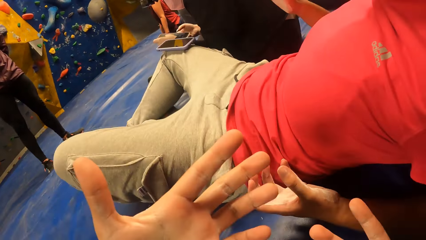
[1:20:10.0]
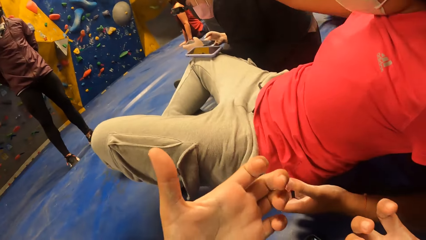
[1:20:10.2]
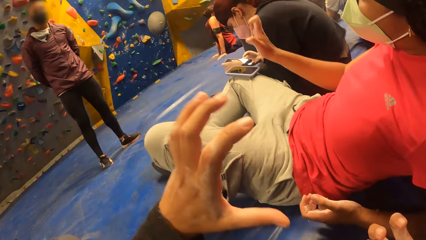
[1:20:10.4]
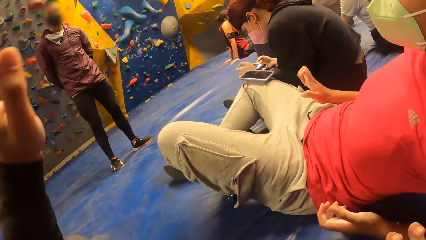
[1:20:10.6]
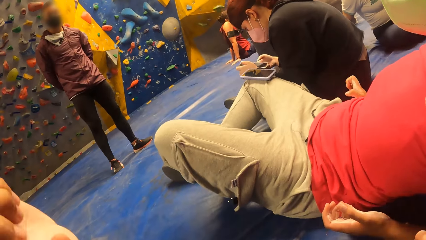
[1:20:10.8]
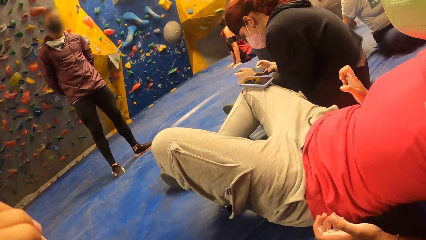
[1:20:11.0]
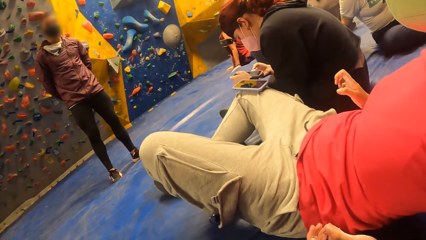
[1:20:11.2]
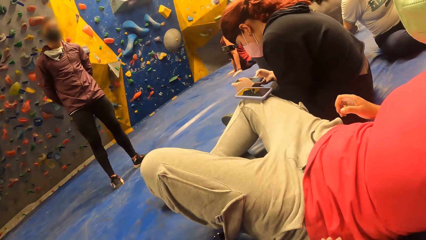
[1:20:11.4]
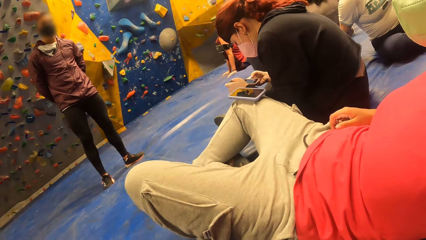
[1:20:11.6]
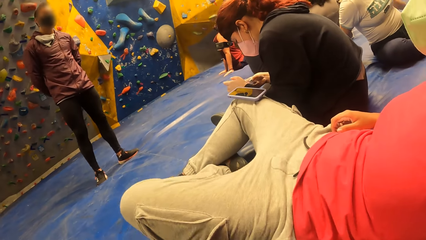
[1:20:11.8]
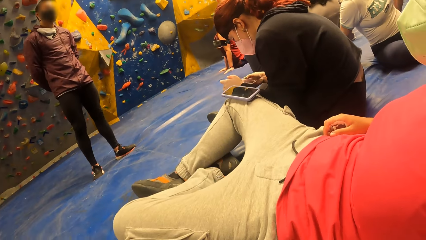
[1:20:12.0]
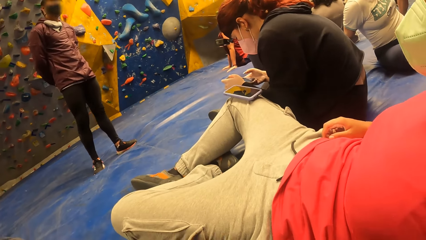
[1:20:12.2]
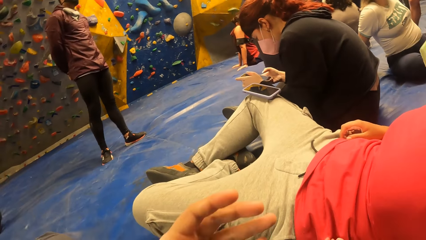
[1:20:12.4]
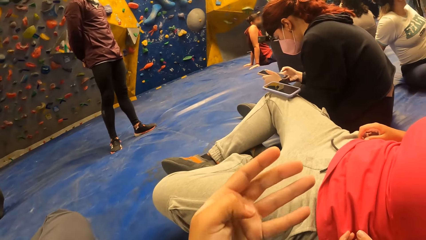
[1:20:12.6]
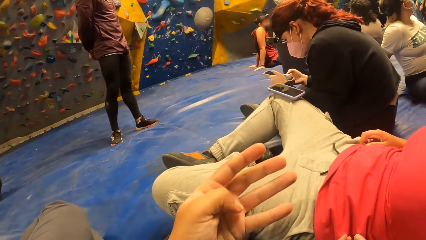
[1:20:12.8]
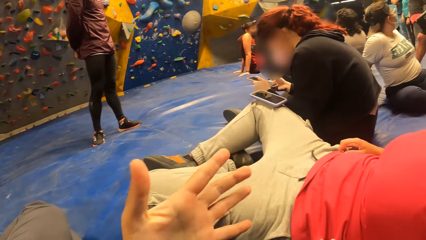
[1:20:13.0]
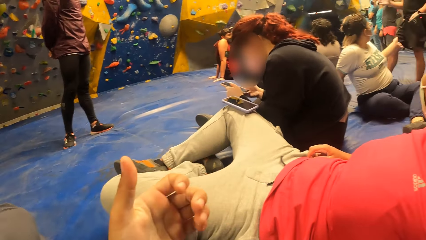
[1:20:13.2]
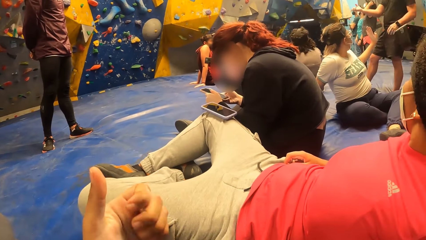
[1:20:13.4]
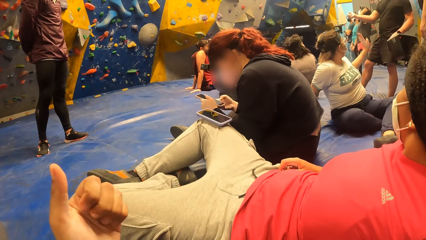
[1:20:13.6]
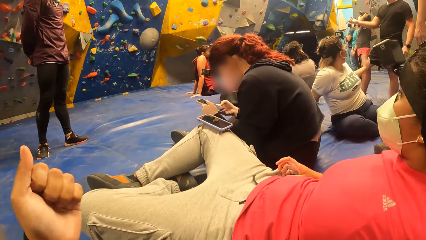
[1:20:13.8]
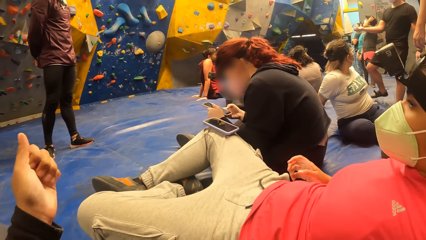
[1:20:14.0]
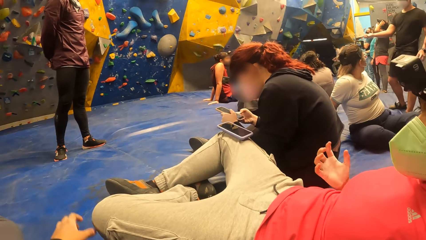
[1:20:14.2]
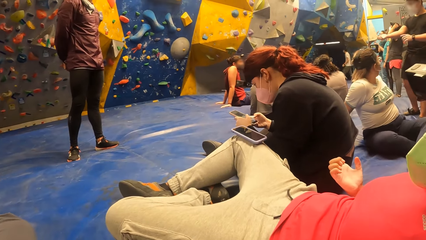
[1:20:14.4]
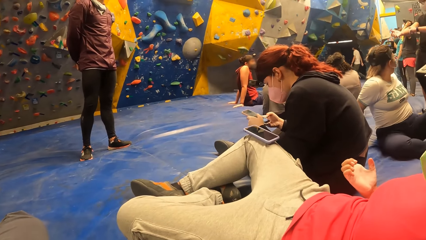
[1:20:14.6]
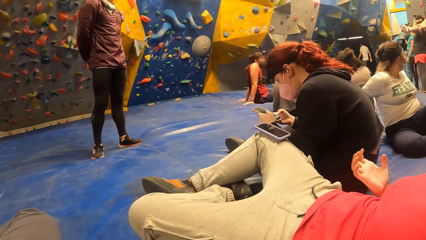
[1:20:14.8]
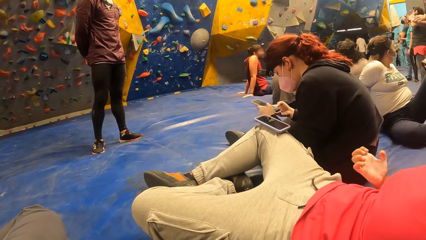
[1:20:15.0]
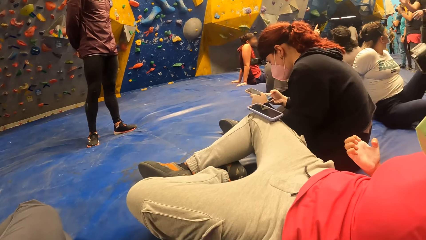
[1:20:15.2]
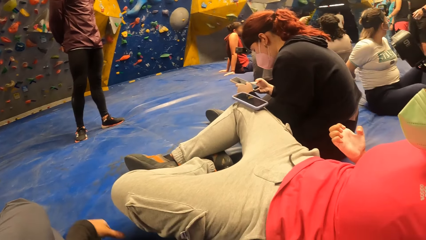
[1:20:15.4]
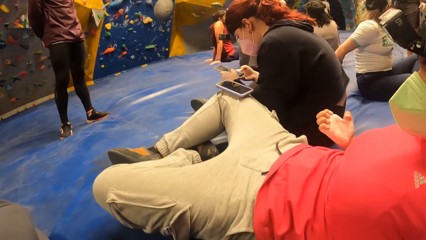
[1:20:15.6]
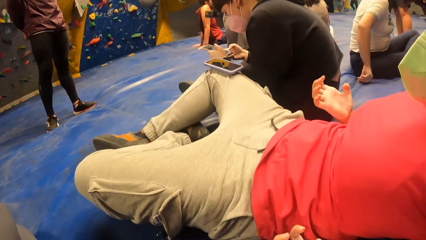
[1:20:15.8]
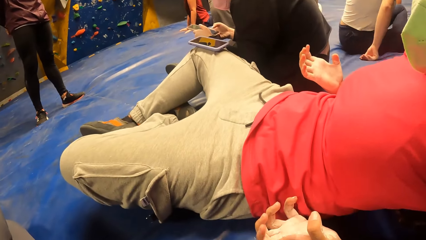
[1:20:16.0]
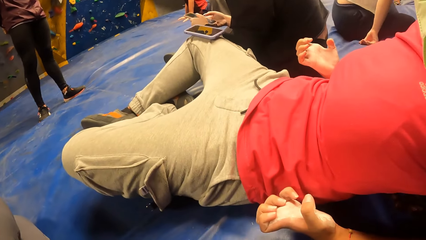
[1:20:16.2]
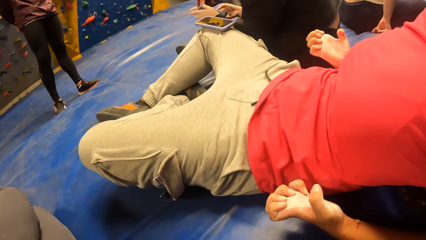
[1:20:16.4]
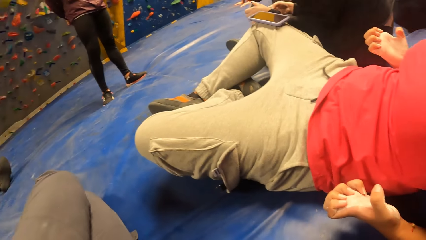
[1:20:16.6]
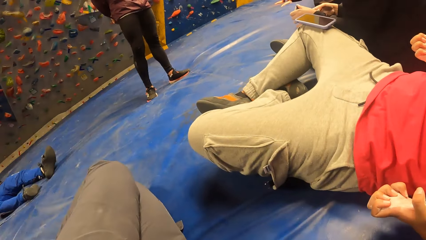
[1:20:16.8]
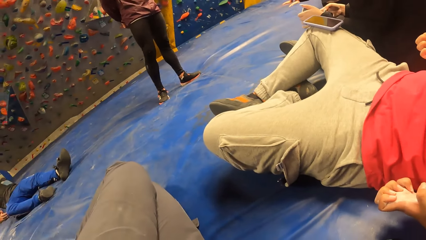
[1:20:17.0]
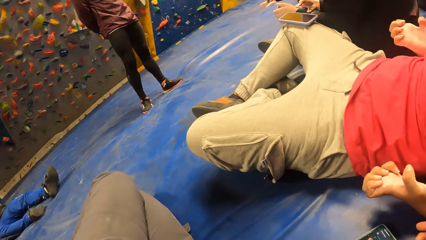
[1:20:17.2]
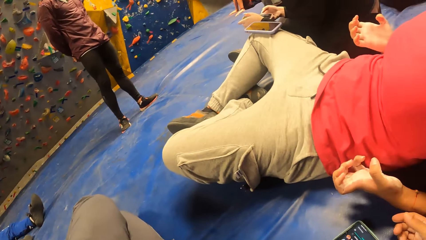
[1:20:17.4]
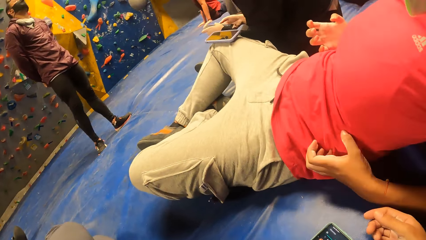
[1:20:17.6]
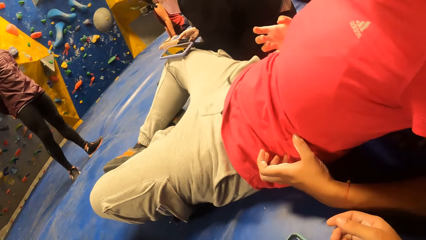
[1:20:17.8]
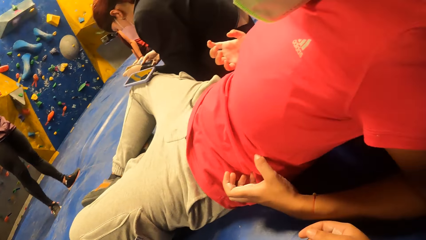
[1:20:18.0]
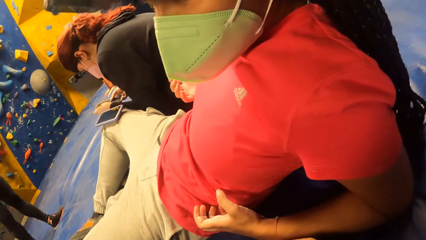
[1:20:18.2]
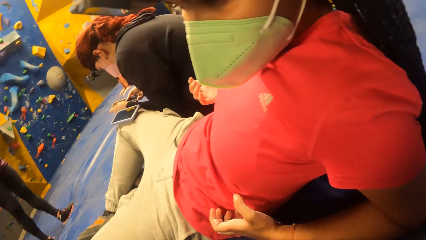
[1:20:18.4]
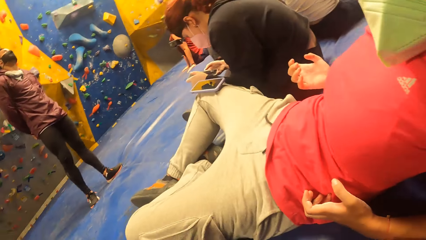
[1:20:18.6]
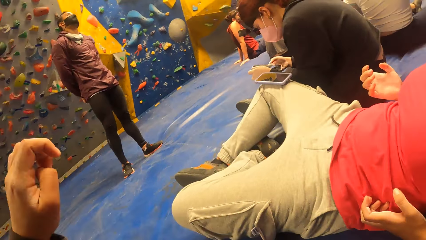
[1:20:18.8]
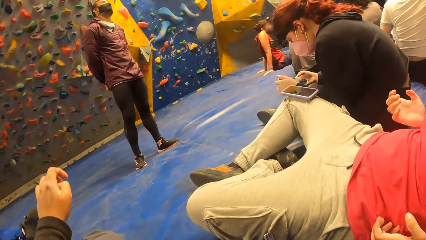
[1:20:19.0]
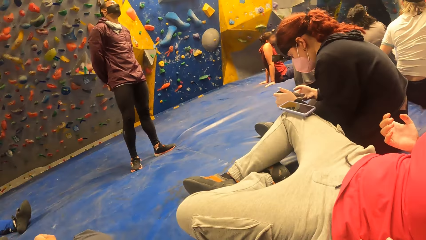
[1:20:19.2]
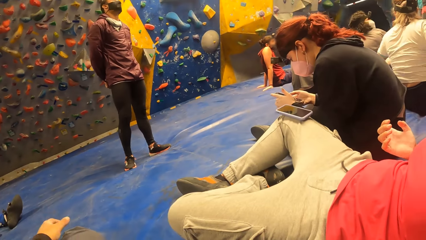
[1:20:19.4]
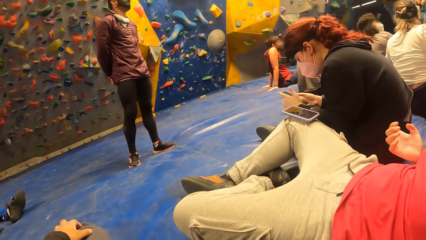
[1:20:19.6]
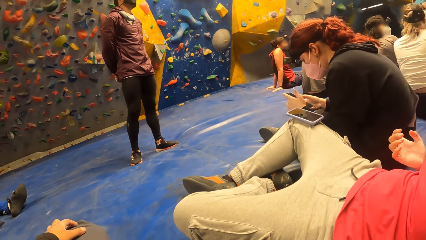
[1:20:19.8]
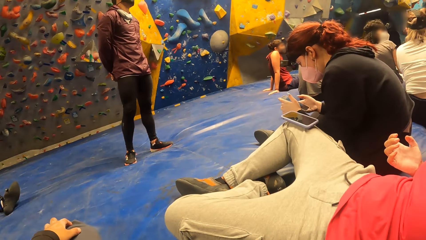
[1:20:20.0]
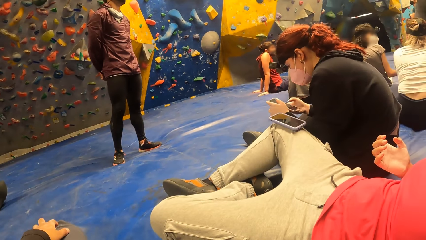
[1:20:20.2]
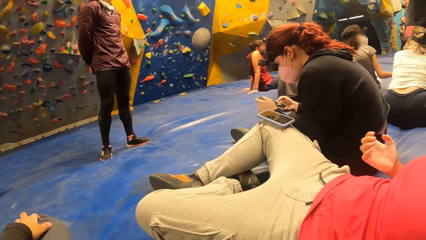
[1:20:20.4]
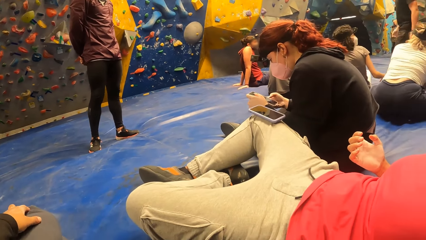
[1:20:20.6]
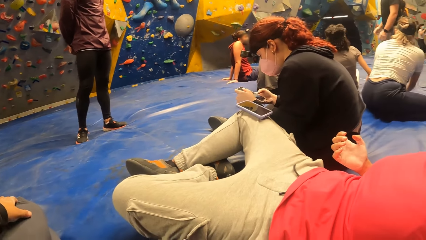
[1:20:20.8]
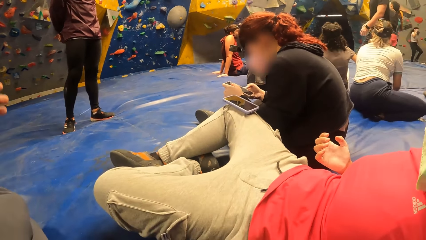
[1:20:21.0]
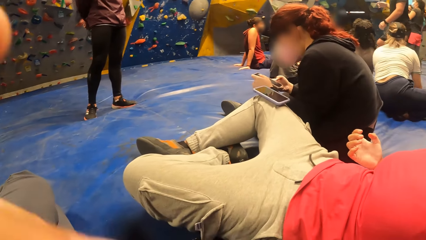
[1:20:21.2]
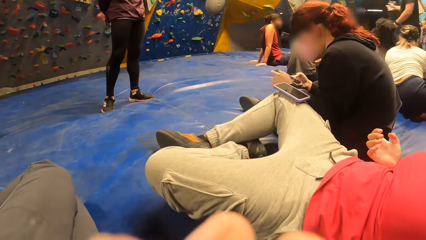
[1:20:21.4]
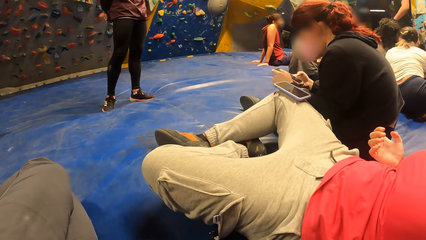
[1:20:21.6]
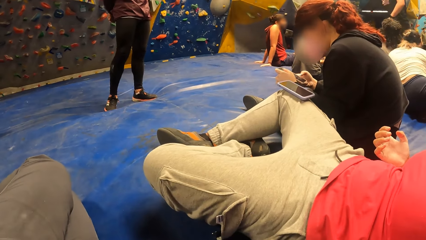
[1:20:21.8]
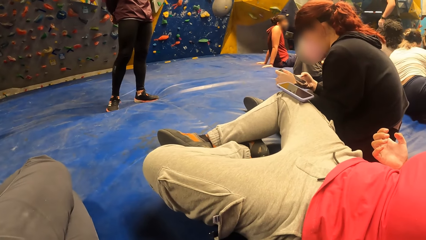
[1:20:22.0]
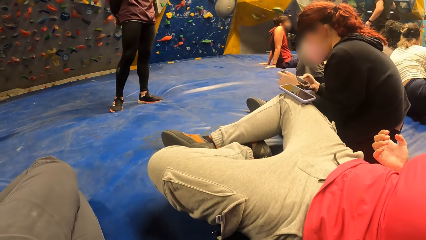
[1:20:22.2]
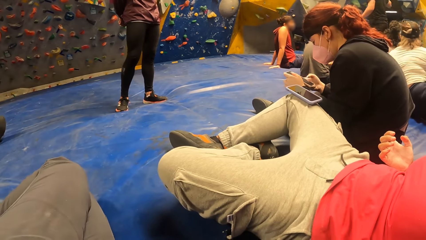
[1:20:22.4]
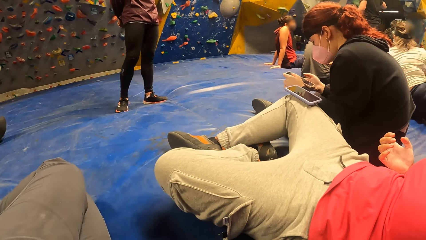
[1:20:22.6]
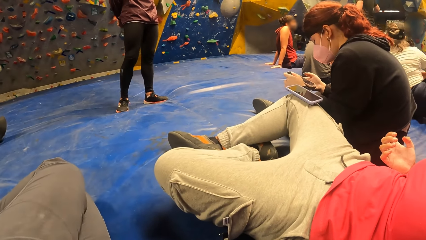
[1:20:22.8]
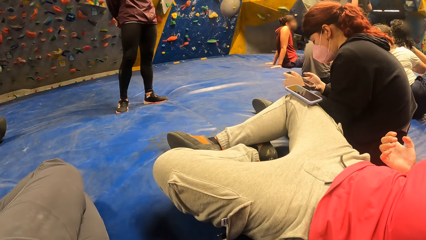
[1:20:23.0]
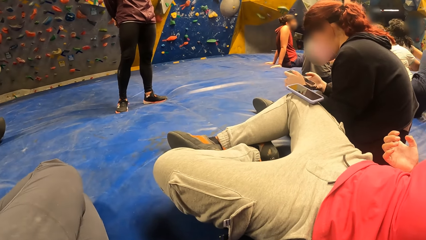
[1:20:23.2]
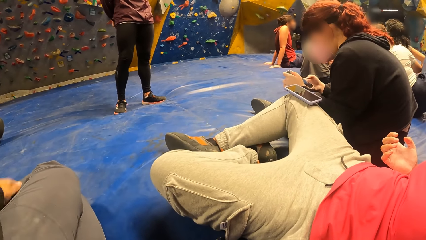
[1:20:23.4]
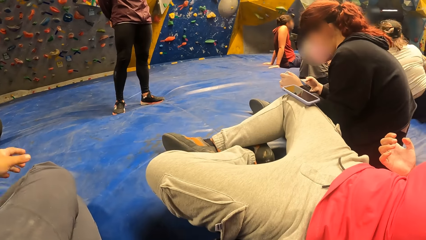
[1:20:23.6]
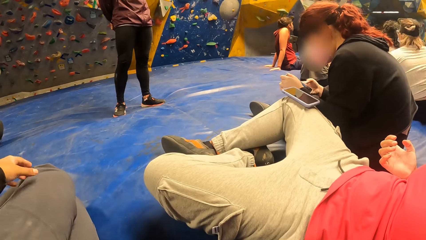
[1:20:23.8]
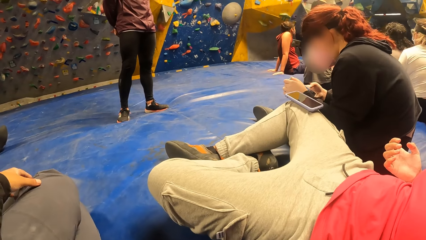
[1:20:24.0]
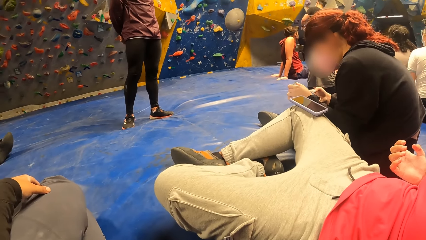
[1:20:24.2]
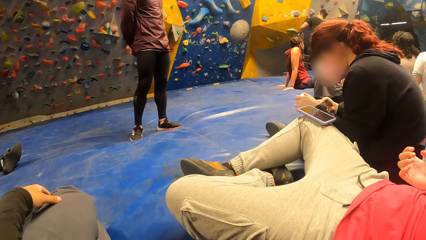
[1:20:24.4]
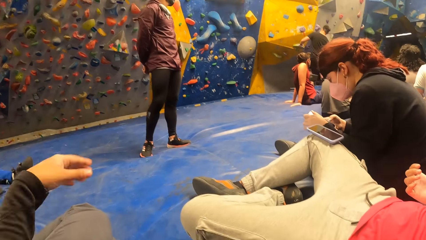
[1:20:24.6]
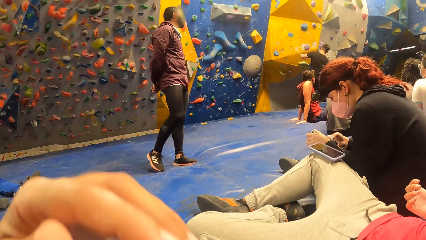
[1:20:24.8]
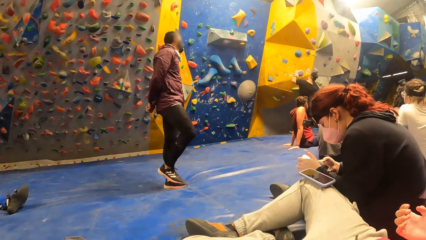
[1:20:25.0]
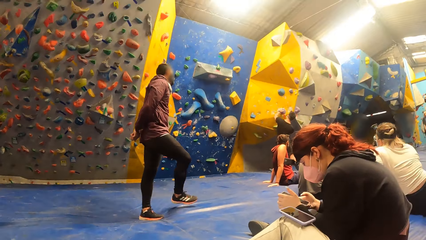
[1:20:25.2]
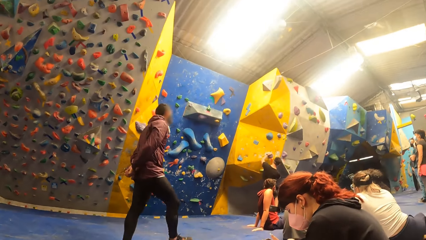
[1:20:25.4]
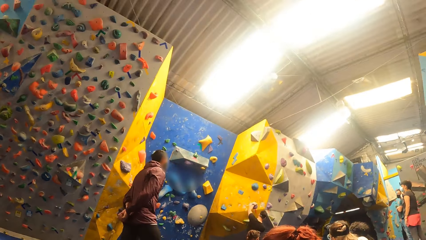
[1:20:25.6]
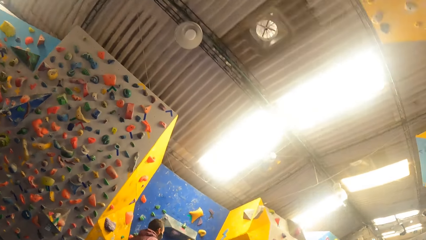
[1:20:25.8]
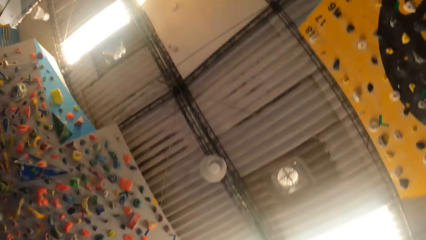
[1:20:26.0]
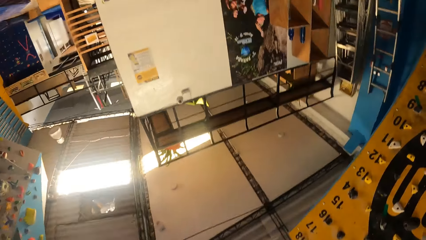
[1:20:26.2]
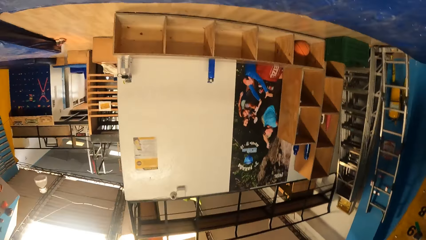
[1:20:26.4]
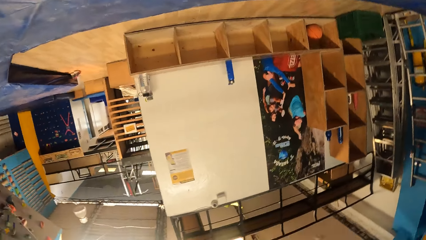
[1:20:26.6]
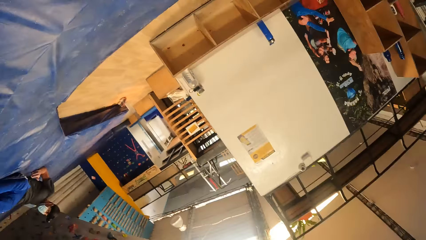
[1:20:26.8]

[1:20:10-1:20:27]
The camera wearer checks the hand, folds the hand and looks around.
